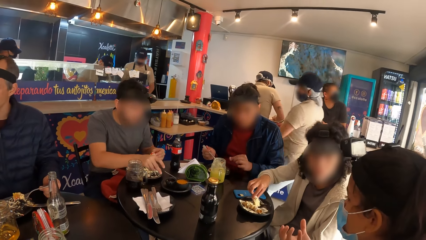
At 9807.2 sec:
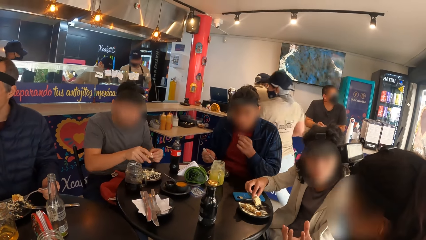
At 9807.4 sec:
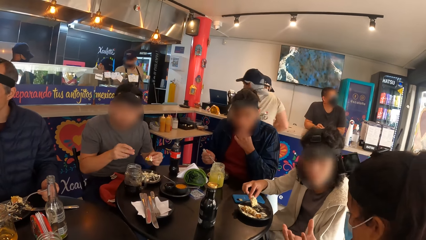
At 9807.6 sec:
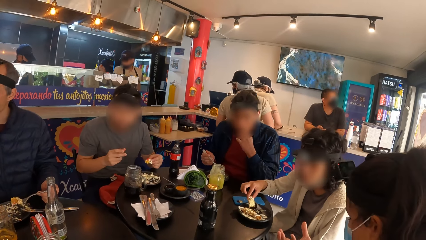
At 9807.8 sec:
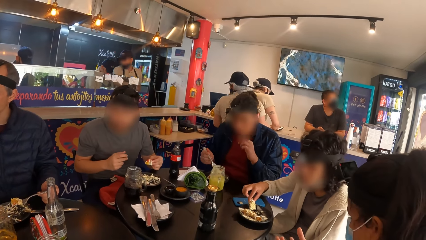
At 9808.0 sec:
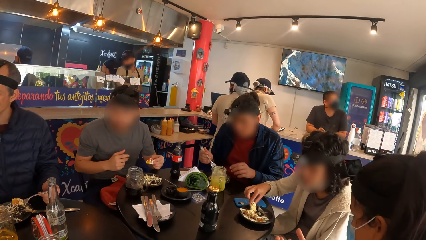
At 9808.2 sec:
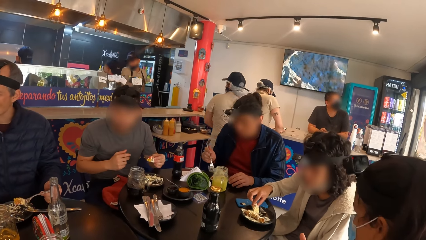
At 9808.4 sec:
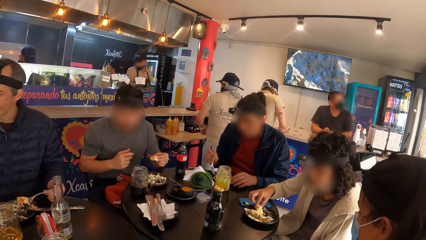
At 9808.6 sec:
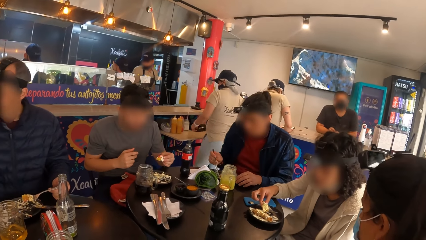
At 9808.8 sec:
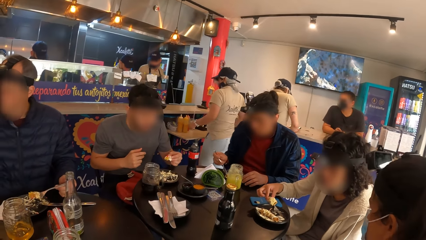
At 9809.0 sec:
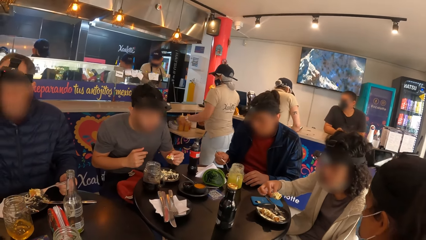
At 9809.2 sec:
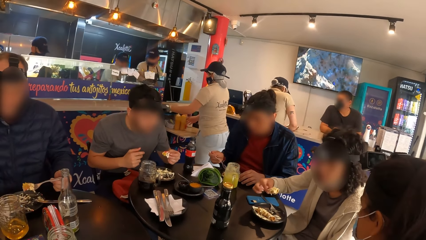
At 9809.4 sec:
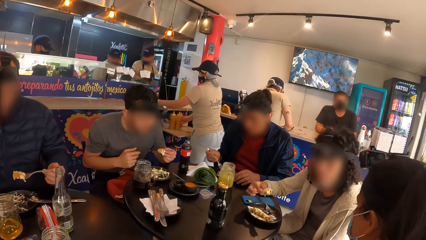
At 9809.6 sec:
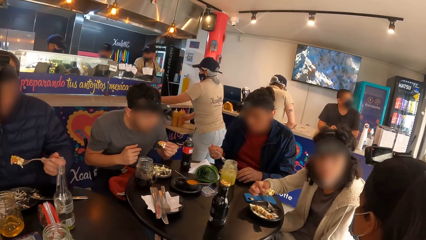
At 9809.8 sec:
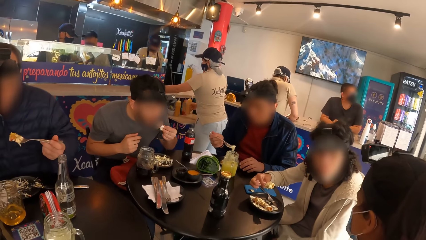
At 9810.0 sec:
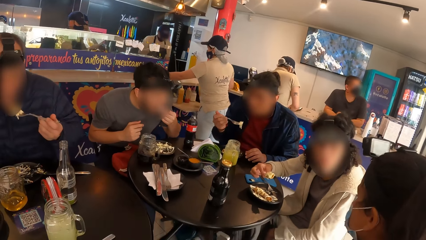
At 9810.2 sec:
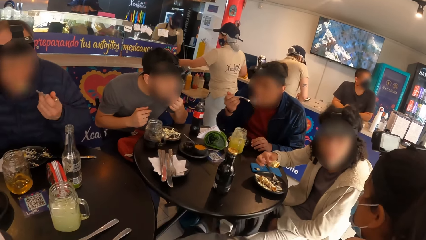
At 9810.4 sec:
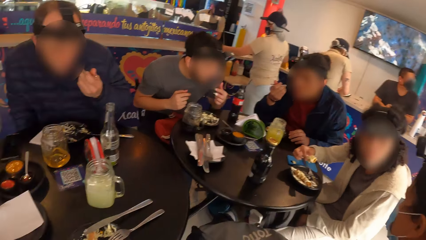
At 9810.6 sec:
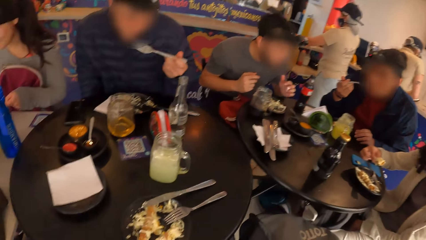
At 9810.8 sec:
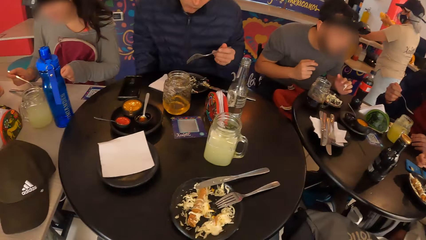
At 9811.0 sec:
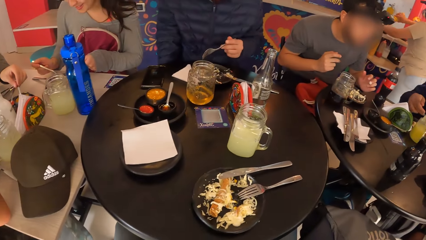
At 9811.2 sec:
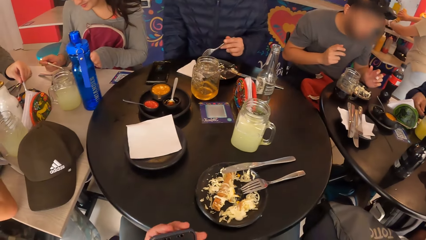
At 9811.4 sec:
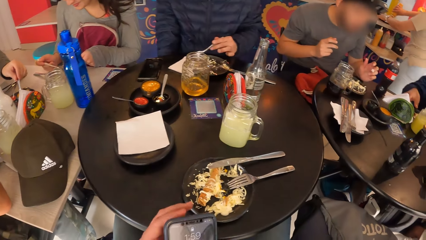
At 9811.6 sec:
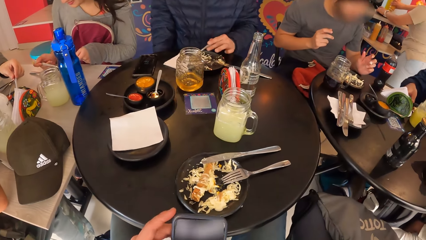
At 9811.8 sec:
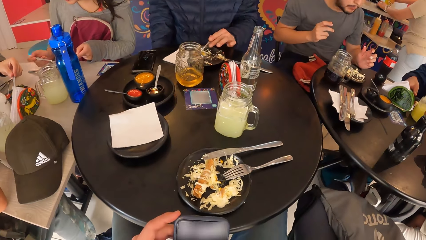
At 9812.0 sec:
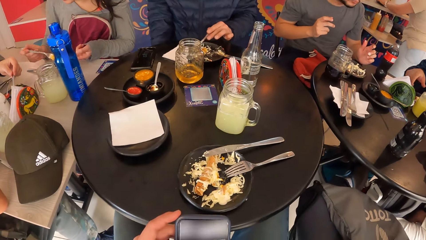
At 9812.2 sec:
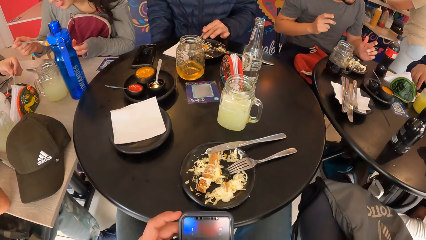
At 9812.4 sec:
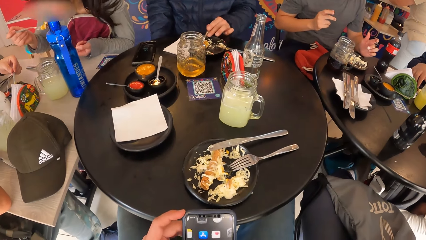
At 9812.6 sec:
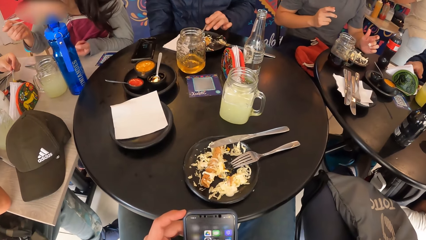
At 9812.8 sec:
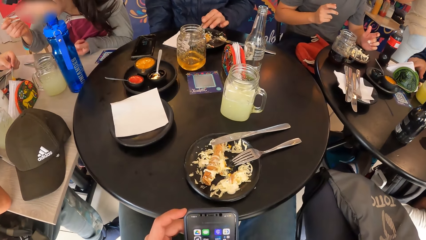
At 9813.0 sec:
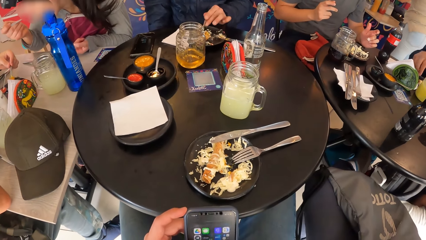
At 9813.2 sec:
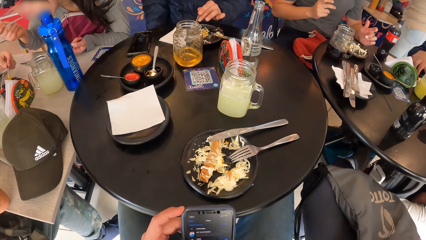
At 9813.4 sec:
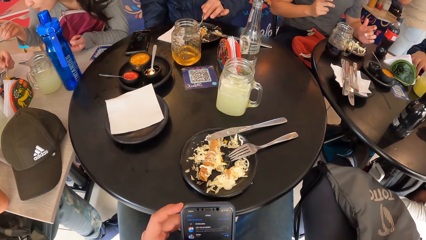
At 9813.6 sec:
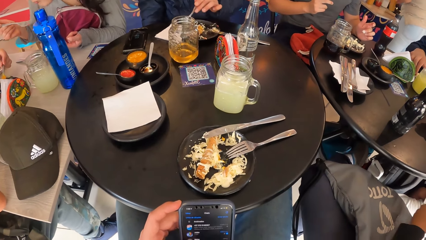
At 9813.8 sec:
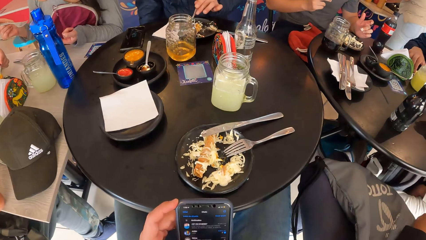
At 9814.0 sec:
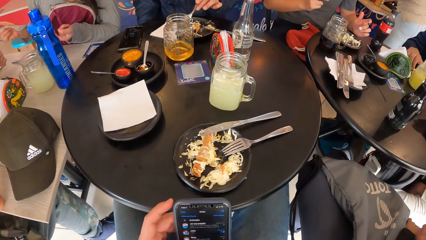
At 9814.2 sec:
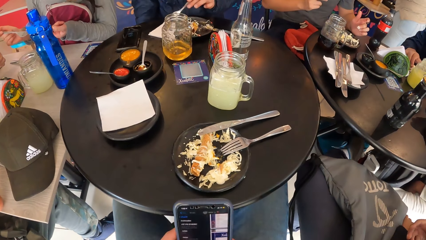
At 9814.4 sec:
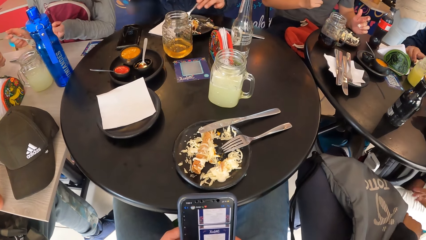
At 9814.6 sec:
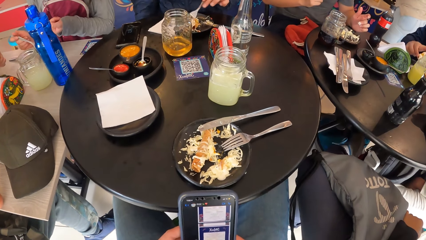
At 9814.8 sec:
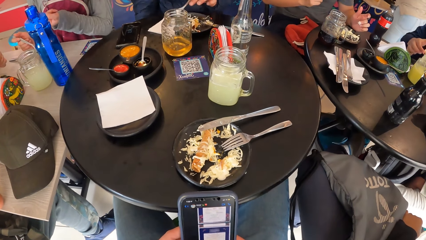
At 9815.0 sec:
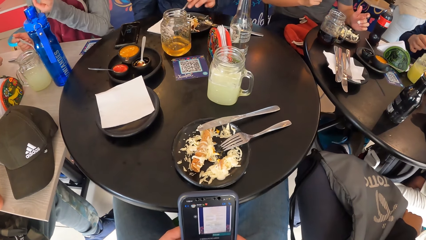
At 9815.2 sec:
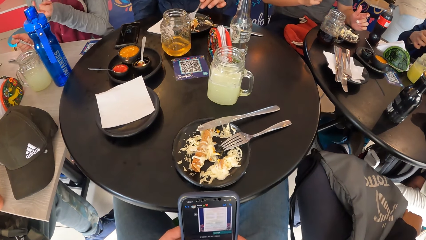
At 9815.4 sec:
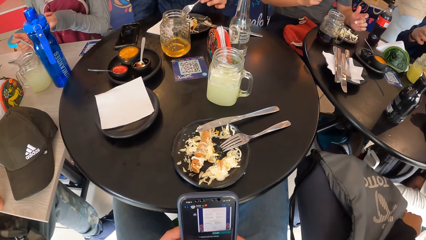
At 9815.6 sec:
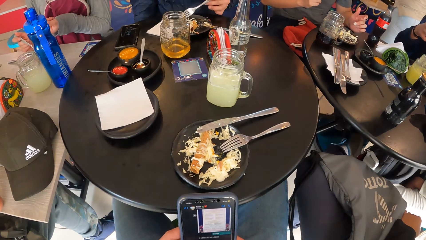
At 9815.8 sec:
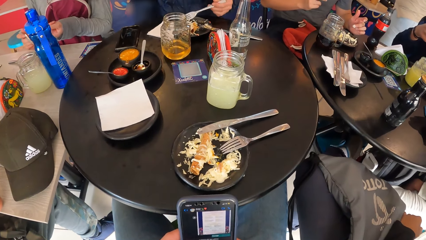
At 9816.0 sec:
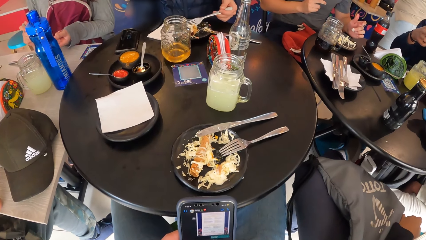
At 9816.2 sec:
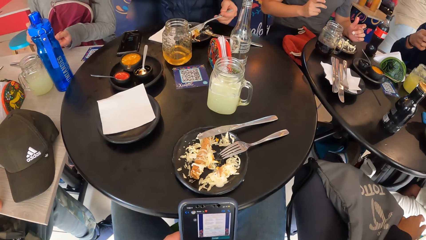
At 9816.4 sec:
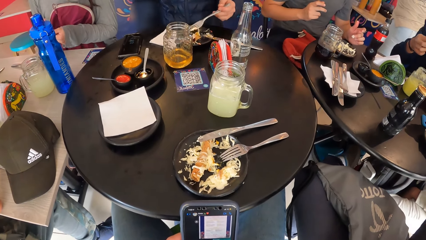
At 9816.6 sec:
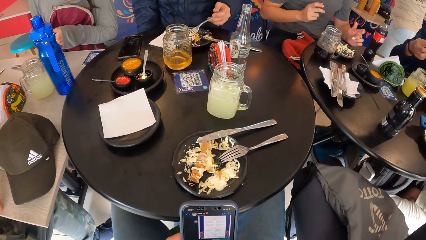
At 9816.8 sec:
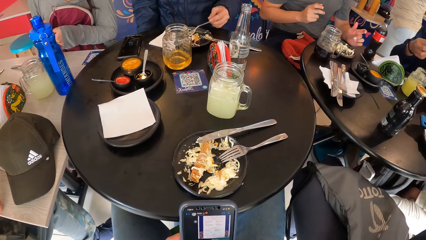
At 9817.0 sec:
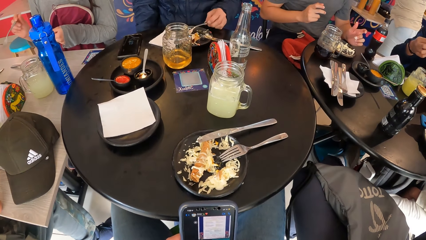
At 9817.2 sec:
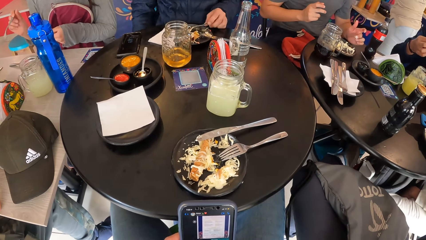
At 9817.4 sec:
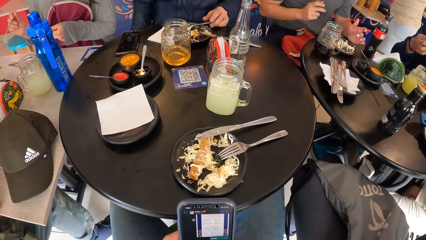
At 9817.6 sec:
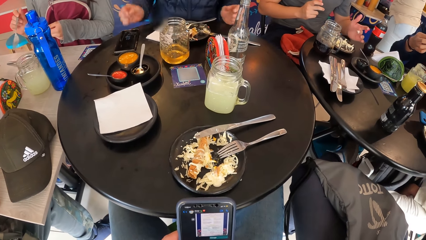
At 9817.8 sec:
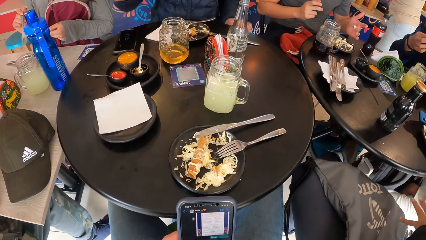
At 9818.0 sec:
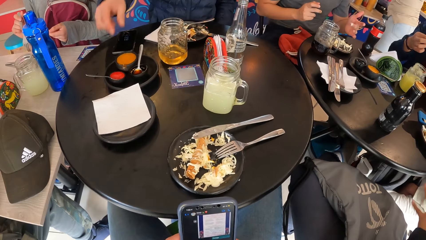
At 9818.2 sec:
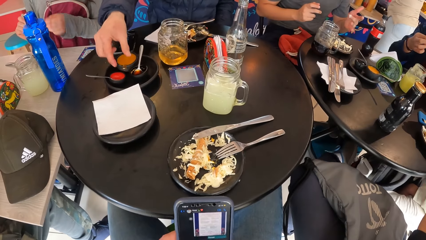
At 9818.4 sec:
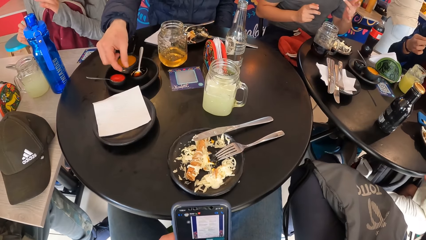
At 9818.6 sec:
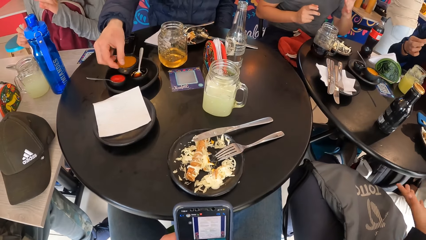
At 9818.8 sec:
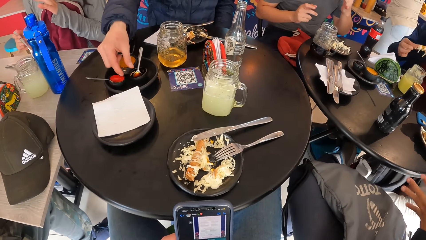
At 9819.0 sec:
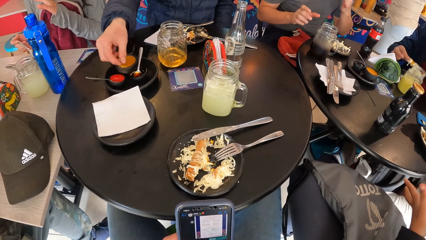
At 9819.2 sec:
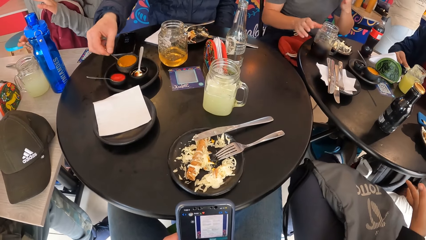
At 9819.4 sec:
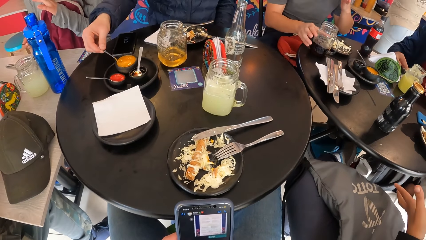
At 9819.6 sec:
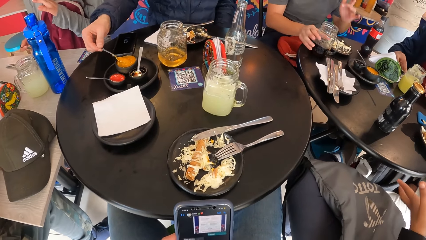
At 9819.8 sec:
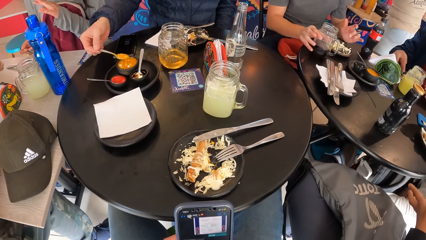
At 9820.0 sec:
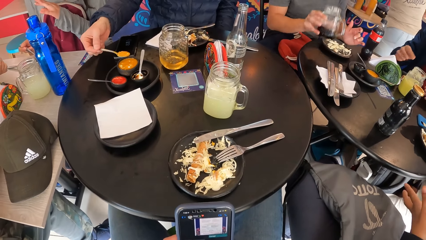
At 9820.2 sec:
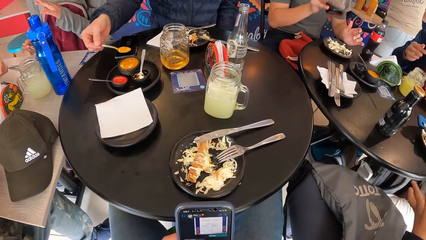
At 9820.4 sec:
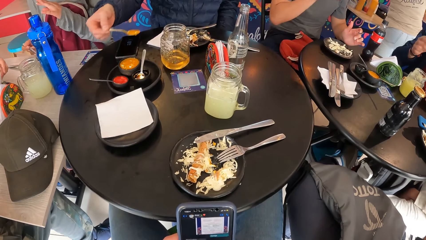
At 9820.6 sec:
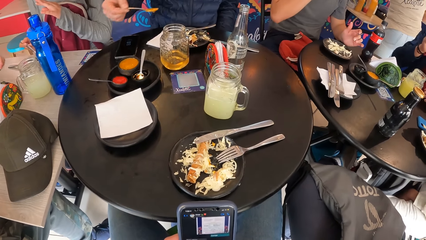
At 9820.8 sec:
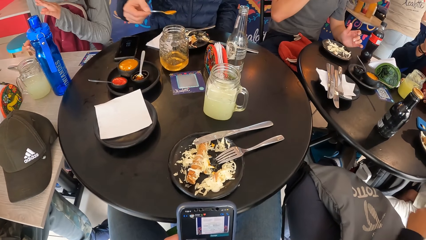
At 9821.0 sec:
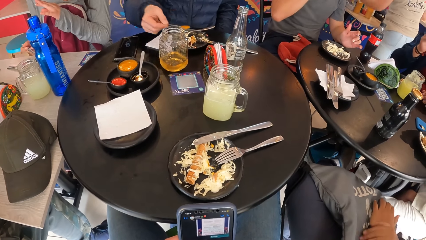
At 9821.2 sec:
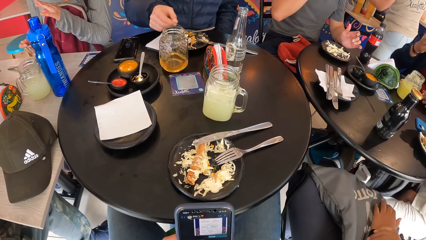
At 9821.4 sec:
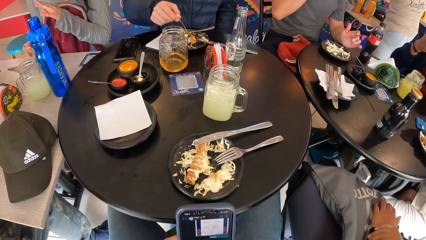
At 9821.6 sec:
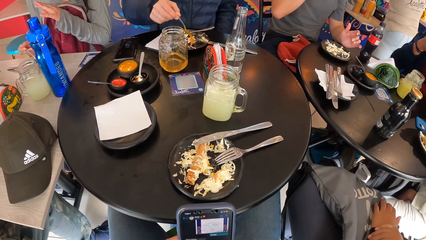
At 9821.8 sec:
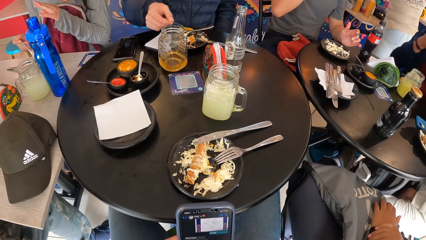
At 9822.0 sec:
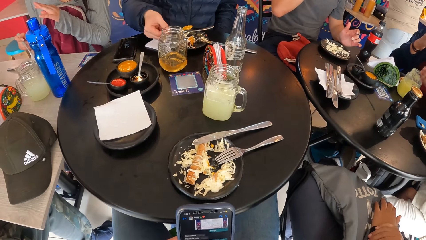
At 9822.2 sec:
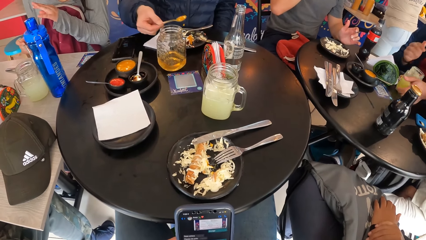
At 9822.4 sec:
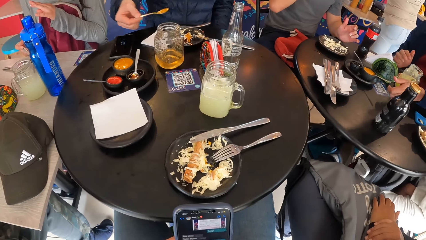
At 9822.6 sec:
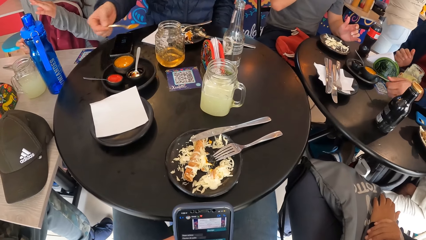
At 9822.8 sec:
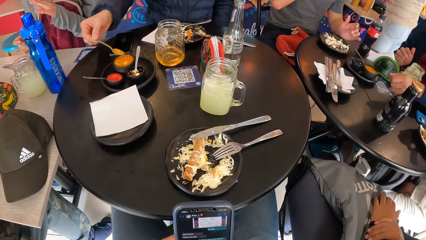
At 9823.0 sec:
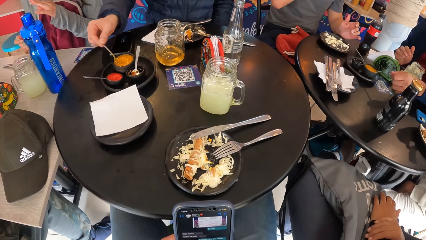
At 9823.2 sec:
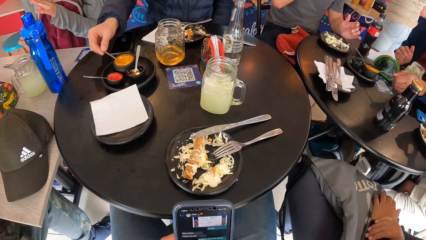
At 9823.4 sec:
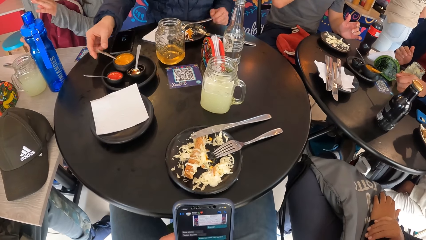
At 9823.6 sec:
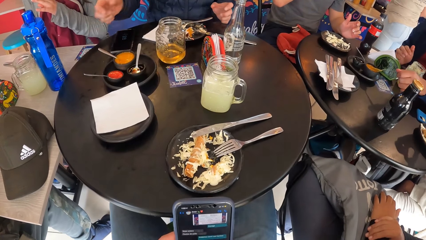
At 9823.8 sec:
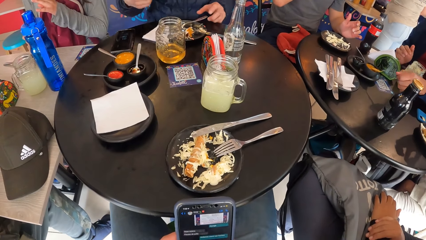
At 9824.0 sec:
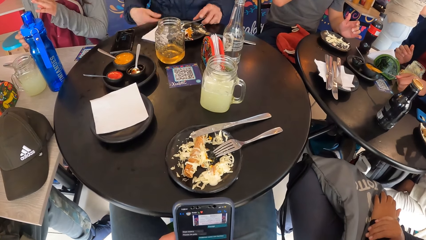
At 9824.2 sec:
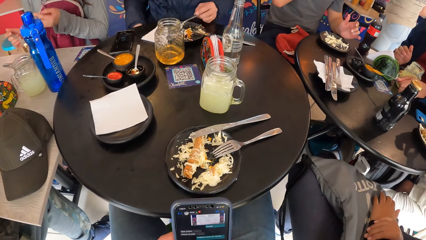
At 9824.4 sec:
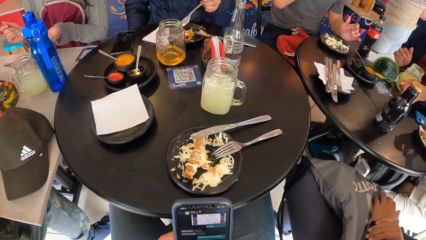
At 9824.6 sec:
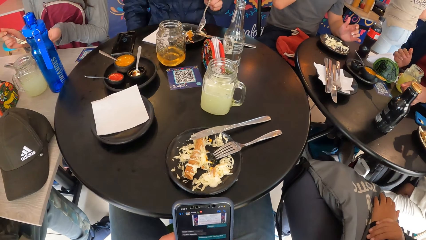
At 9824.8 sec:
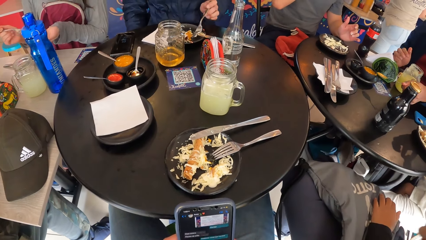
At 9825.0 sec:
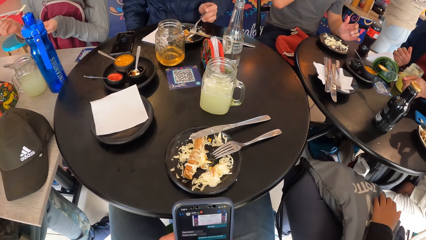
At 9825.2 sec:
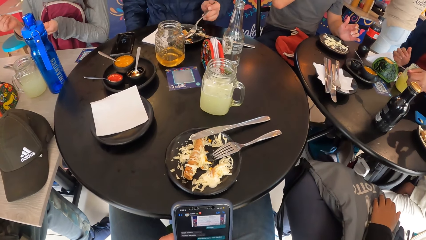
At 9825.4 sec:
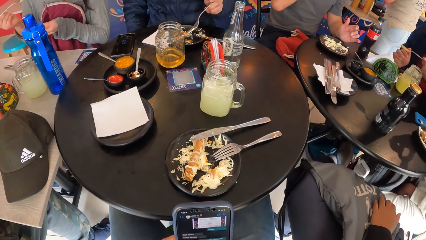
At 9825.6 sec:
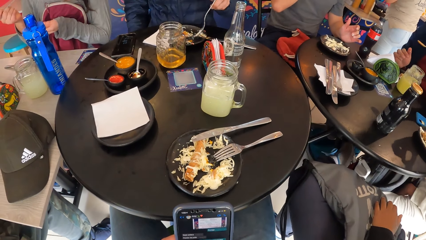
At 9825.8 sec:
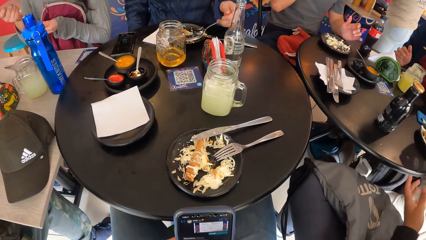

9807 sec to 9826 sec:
The first man eats salad from the plate on the table with his left hand. The second man eats salad from the plate on the table with his left hand. The third man eats salad from the plate on the table with the fork in his left hand. The first man eats salad from the plate on the table with the fork in his right hand. The camera wearer operates a phone with her right hand. She looks around. The first man eats meat from the plate on the table with his right hand. The third man mixes salad on the plate on the table with the fork in his left hand. The third man serves sauce from the bowl on the table with the spoon in his right hand. The second man picks the cup from the table with his right hand and places his left hand on the table. The third man pours sauce on the plate on the table with the spoon in his right hand and drops the spoon in the bowl on the table with his right hand. The first man serves sauce from the bowl on the table with the spoon in his left hand.
